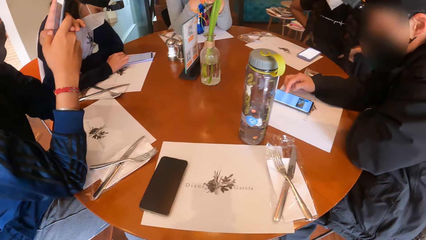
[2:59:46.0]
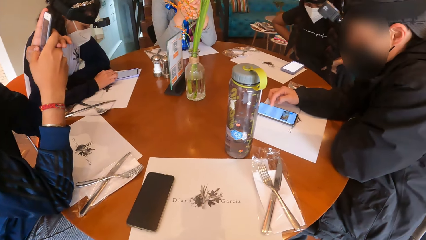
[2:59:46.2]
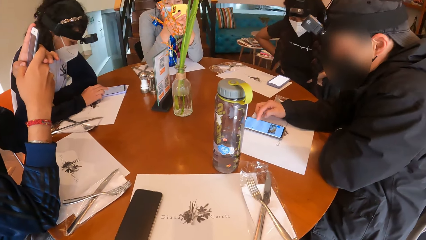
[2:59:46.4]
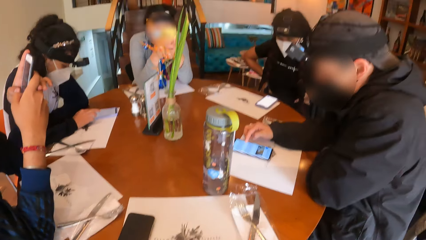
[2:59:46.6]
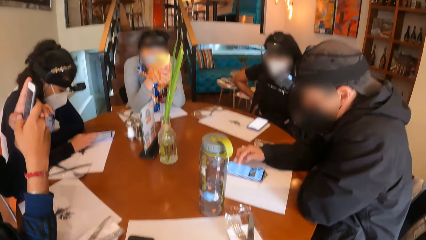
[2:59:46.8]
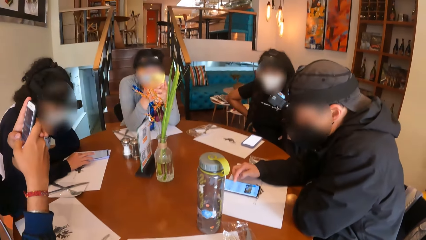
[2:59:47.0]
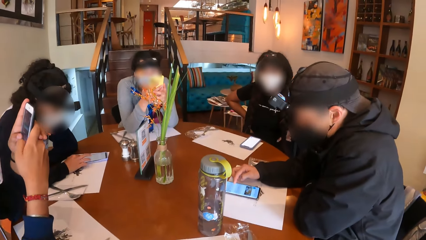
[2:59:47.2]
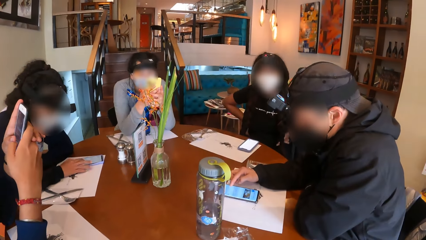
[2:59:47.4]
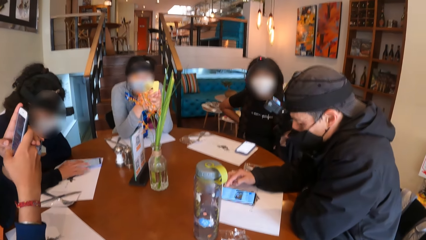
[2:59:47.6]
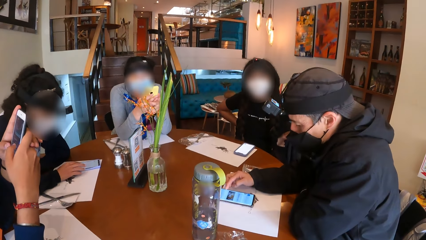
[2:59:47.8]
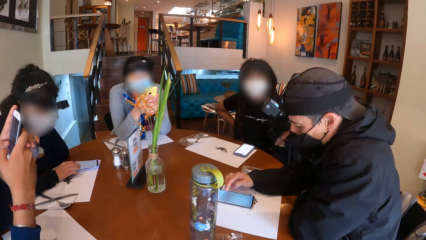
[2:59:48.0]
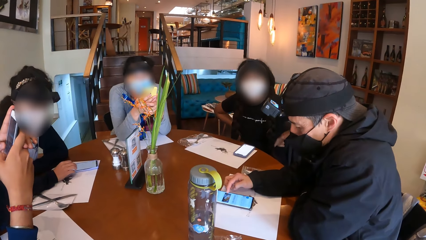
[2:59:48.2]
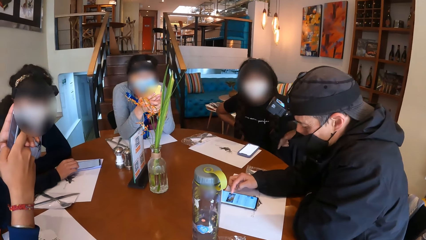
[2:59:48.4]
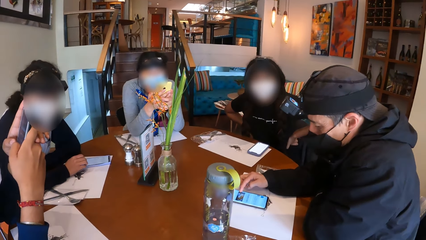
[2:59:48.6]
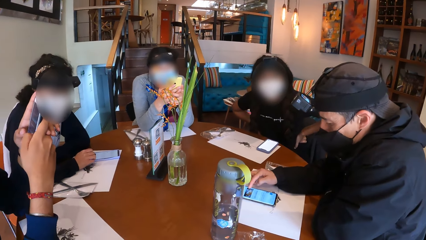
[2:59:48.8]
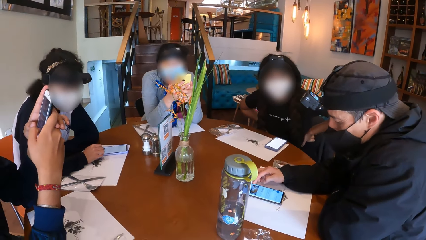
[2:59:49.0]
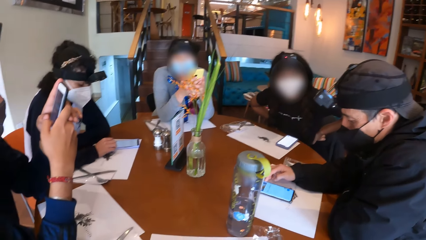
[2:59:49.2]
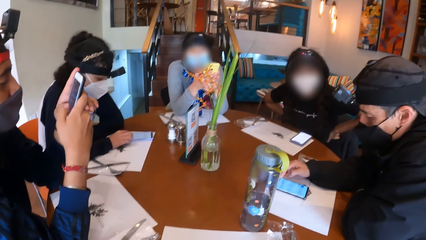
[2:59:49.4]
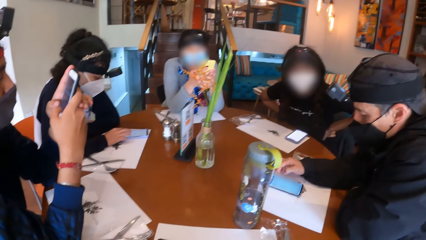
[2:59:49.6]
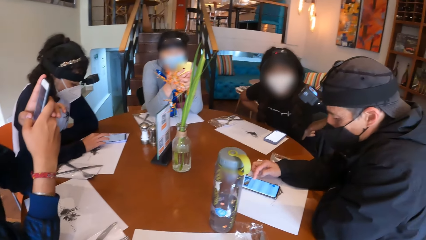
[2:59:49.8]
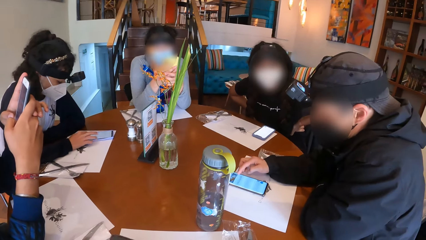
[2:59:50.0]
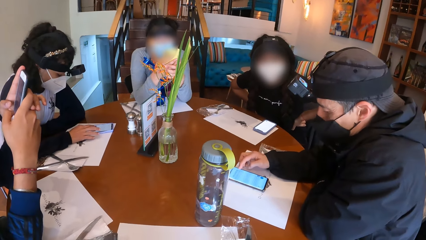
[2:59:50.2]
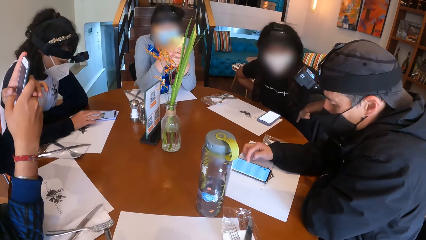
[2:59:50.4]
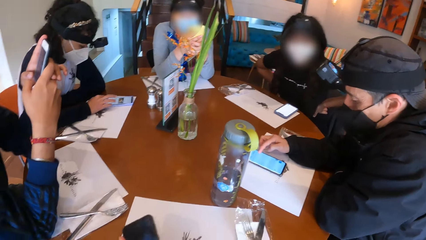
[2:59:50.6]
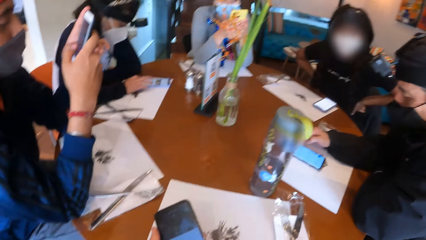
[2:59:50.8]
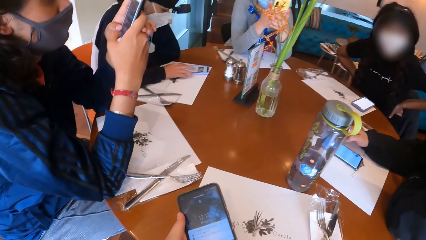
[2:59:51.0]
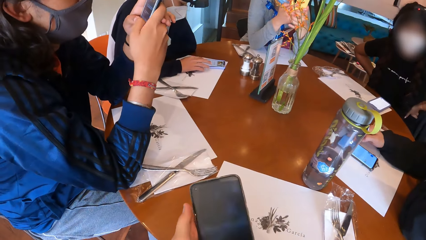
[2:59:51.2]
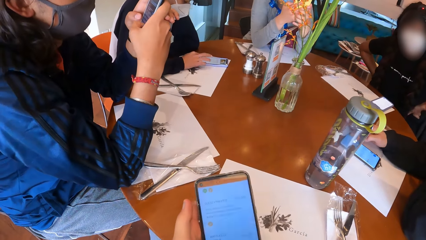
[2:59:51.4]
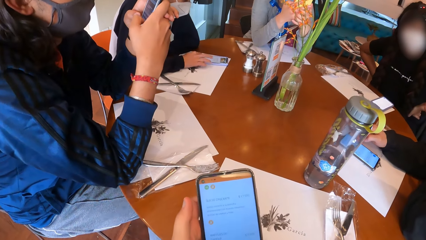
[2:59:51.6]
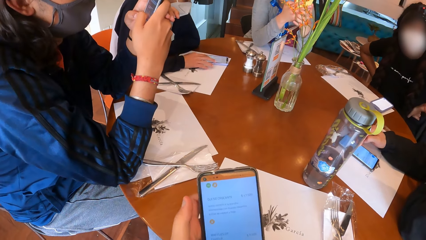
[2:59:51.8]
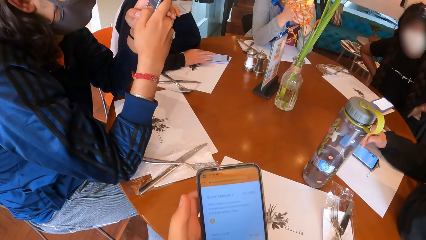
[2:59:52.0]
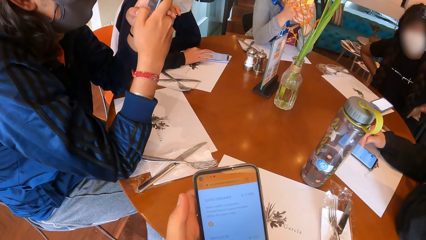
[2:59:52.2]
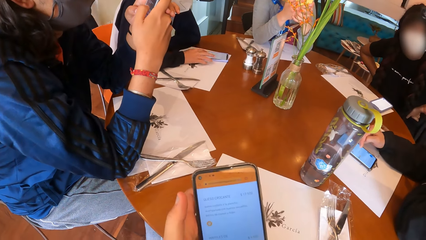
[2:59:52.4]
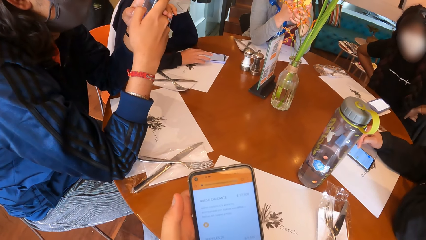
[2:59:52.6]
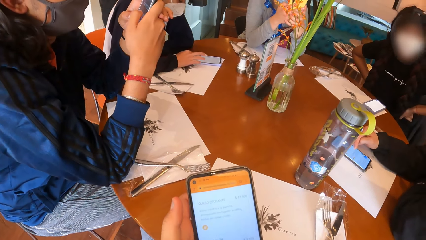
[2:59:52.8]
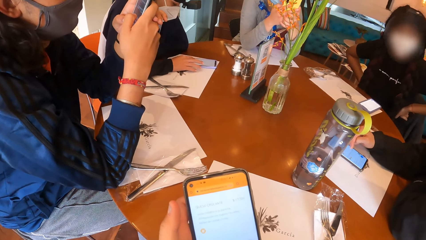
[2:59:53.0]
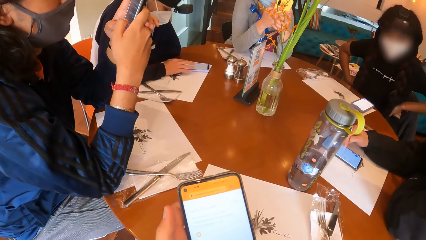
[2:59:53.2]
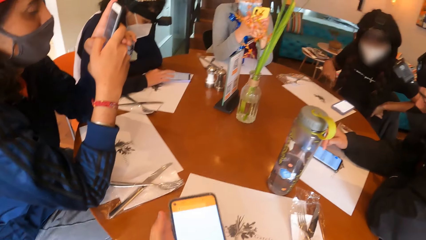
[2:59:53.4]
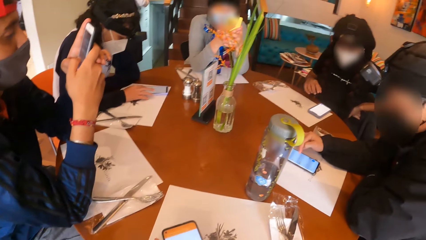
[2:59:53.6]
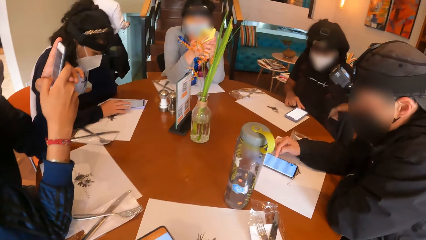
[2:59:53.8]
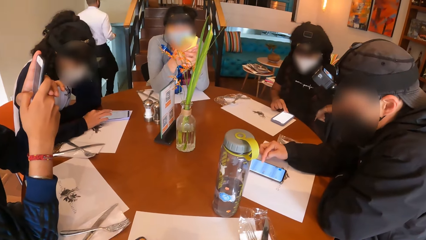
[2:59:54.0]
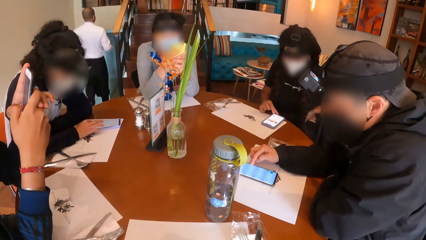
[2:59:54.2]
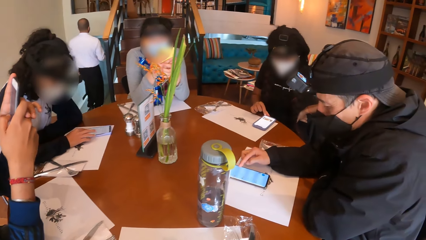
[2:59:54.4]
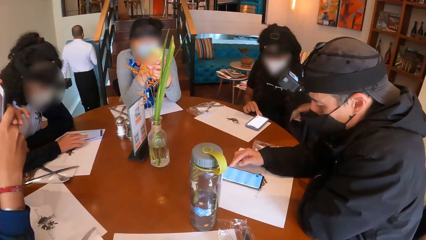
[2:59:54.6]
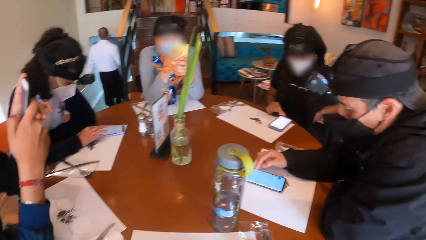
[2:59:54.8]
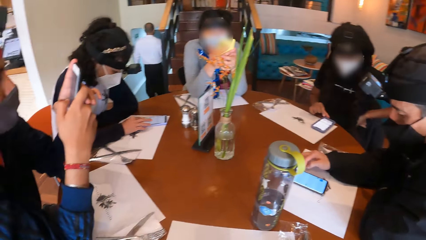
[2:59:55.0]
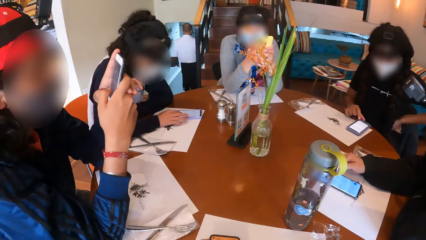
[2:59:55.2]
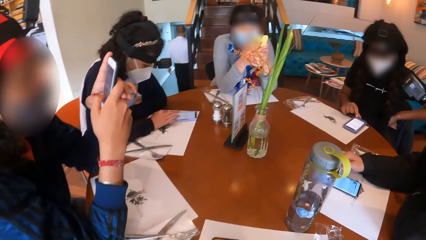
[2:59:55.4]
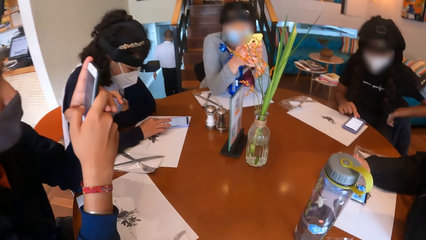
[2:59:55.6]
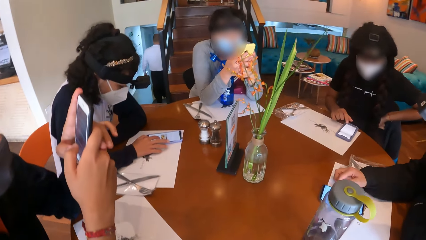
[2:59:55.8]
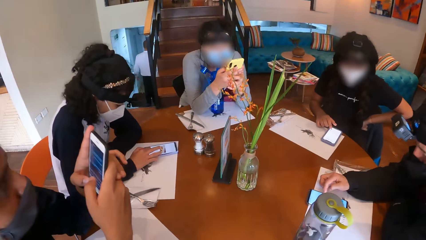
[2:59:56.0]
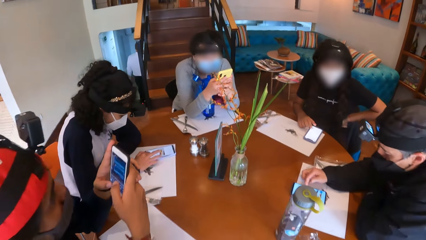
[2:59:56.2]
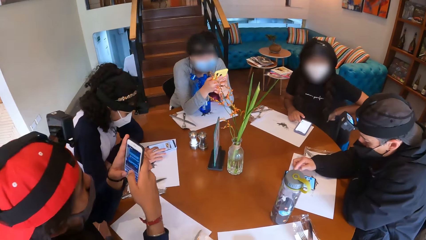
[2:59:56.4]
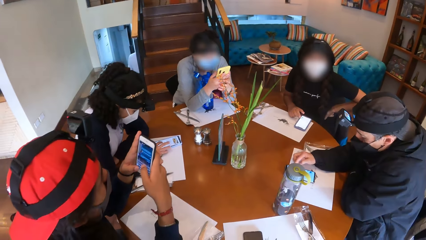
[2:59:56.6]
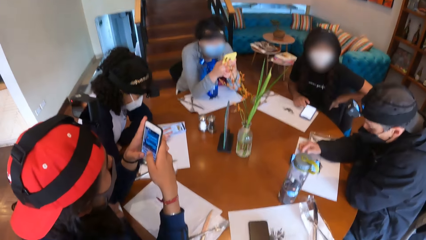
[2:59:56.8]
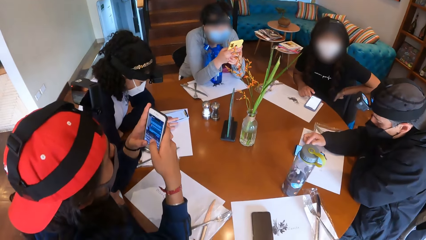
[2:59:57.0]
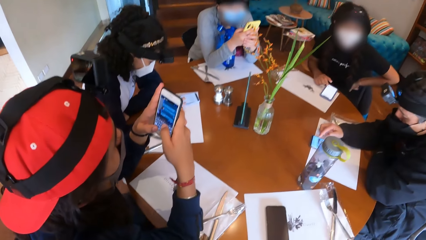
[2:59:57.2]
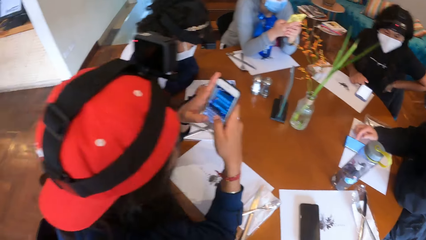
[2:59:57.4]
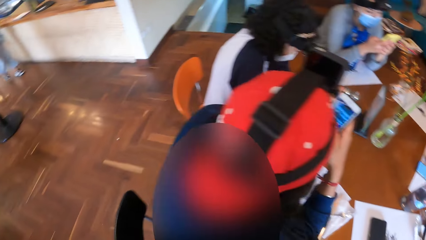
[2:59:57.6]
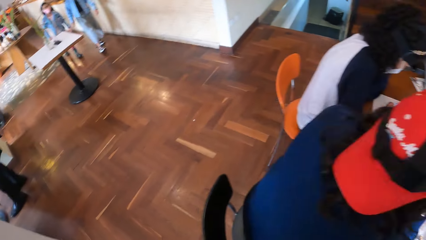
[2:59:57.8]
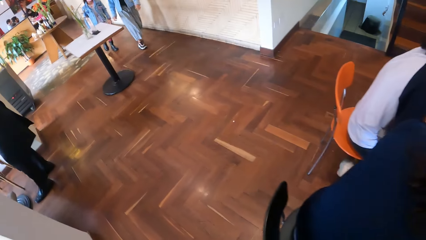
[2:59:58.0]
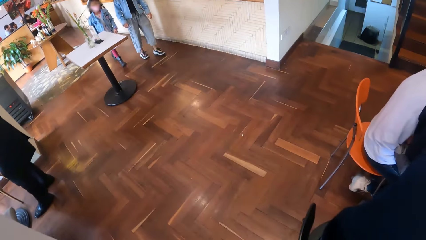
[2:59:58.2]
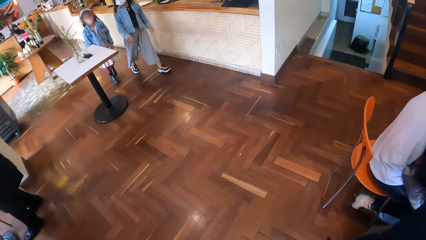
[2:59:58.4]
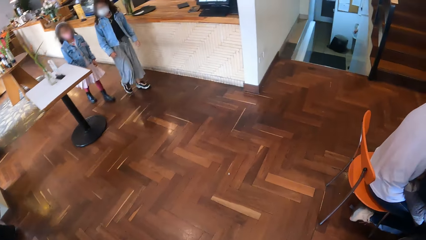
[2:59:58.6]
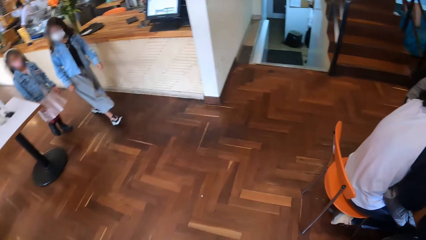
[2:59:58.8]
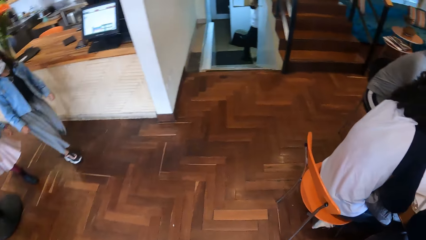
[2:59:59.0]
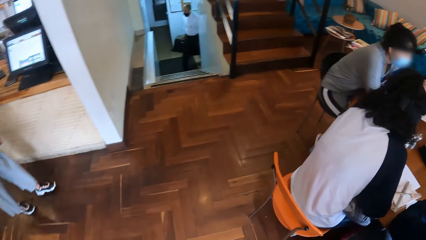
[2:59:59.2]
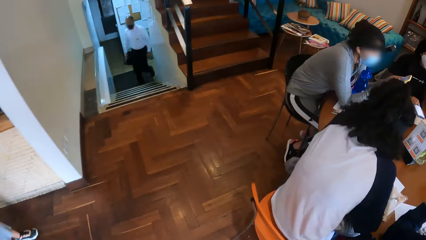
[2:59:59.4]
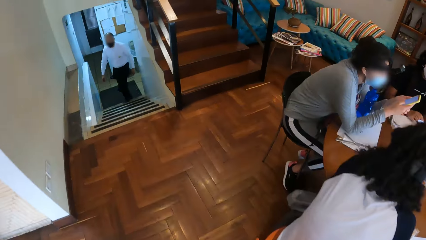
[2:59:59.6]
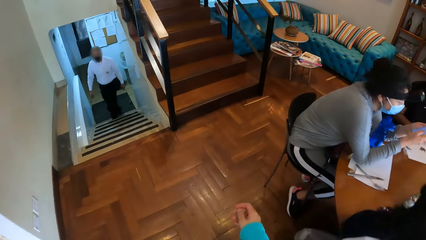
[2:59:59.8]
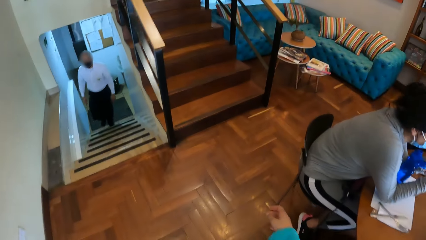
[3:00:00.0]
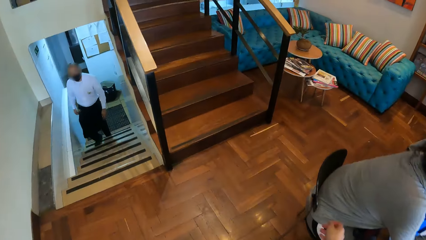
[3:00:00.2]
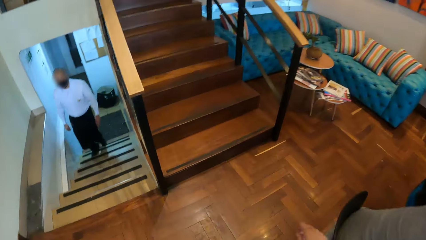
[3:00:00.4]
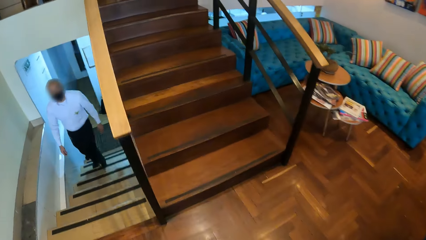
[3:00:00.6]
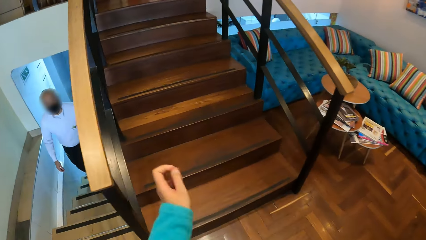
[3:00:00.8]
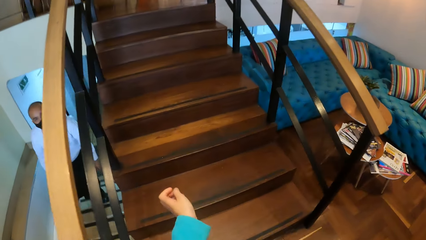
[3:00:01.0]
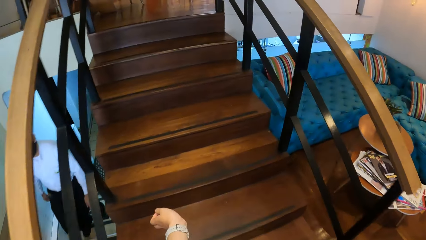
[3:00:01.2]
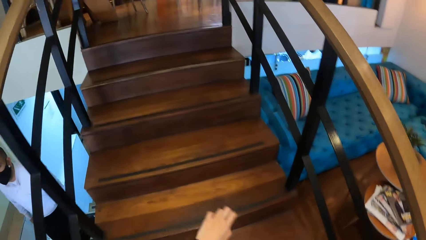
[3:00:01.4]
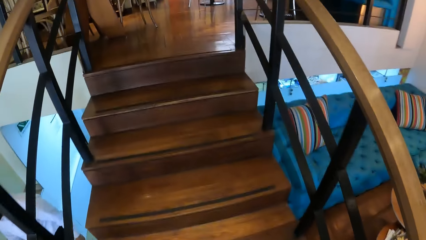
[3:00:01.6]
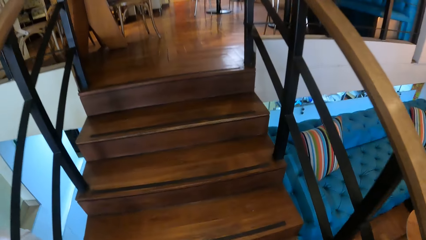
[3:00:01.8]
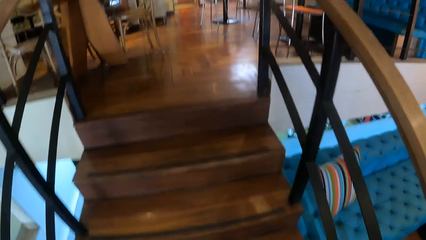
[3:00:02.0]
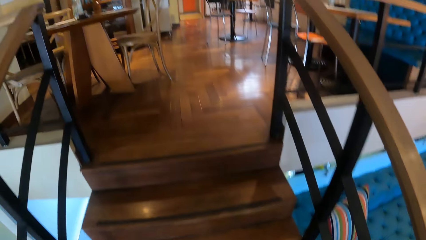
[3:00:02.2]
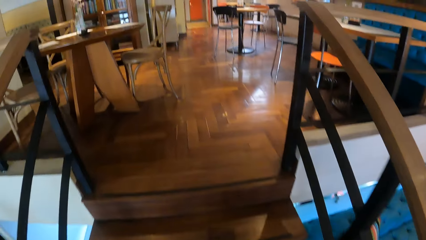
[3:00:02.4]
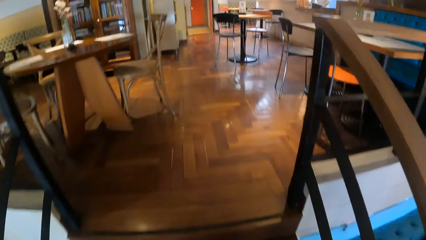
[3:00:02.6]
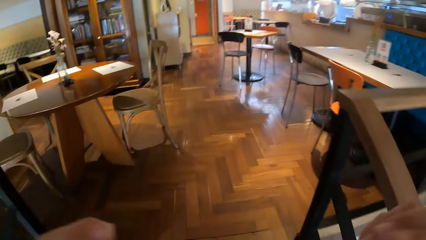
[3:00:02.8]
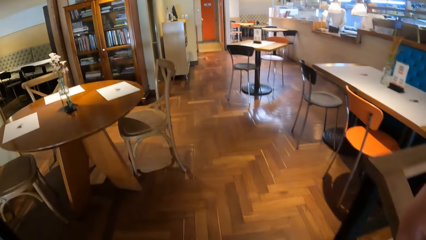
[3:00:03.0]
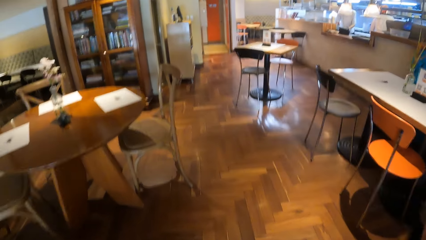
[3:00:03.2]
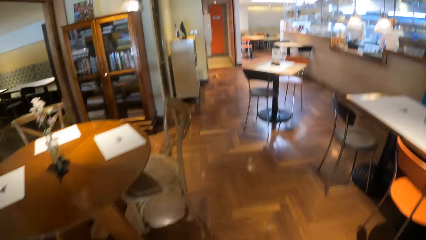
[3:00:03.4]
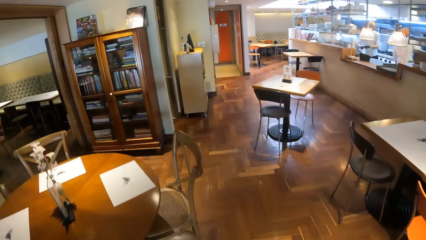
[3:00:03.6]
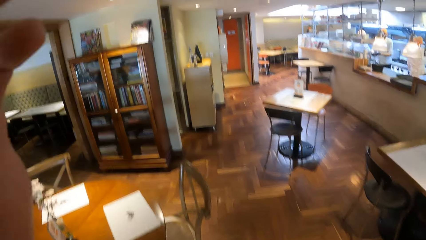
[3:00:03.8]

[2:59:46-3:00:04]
A woman uses a phone. The camera wearer picks up the cellphone on the table with her left hand. She looks around, uses the phone, and looks around. She walks away from the table and walks up a staircase.
